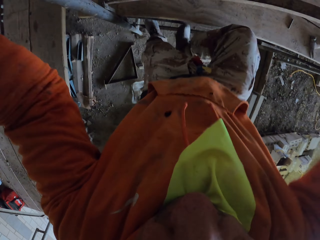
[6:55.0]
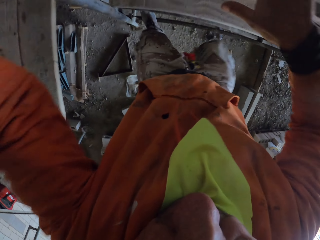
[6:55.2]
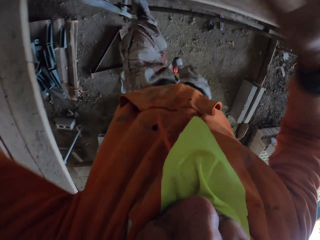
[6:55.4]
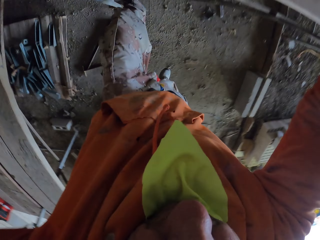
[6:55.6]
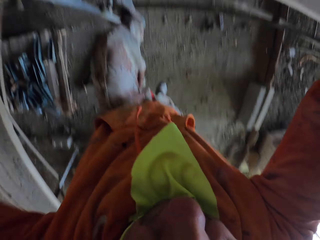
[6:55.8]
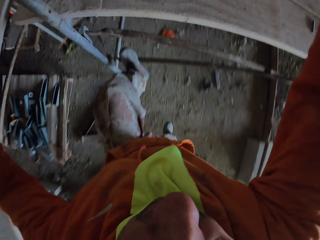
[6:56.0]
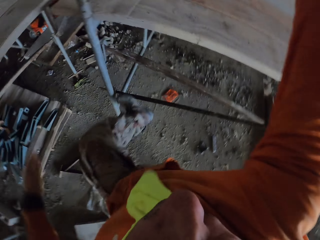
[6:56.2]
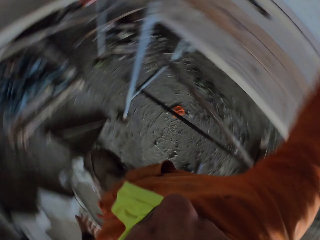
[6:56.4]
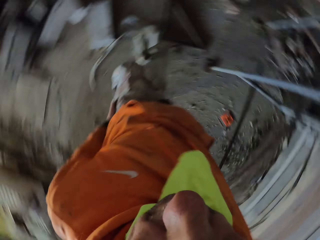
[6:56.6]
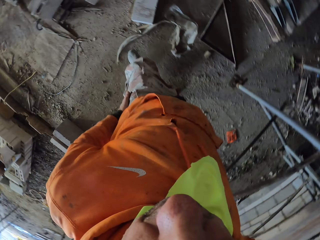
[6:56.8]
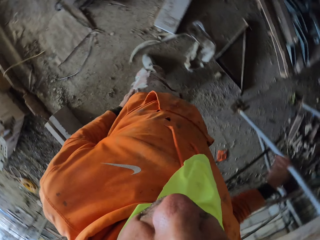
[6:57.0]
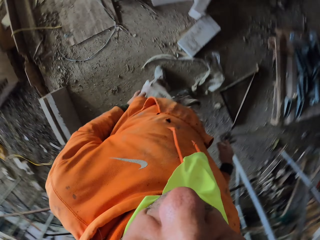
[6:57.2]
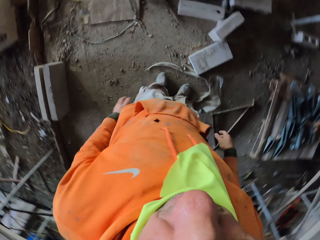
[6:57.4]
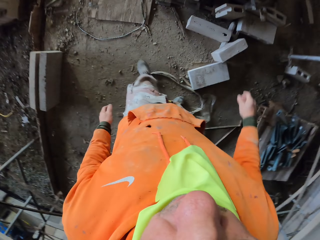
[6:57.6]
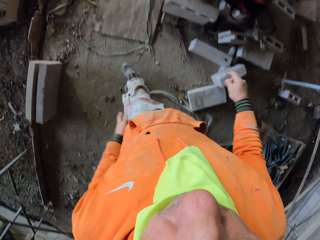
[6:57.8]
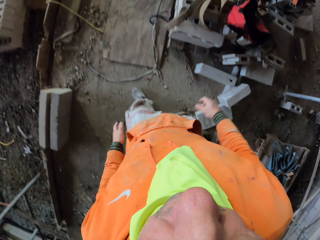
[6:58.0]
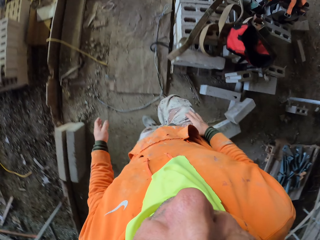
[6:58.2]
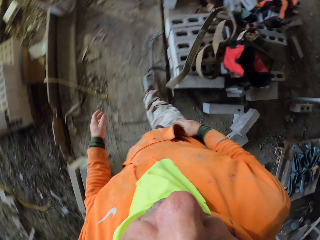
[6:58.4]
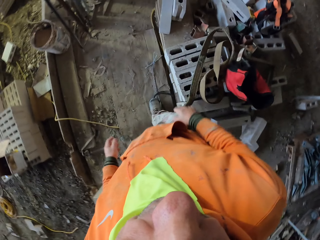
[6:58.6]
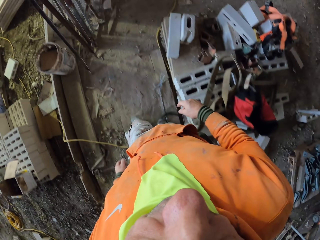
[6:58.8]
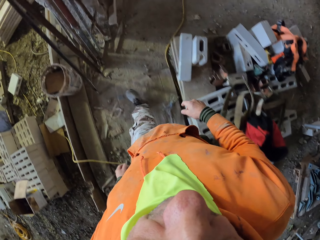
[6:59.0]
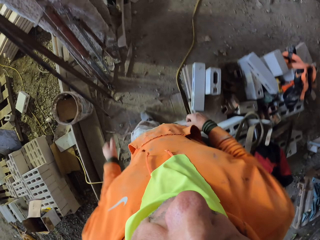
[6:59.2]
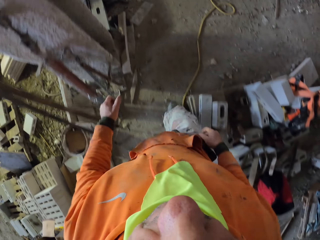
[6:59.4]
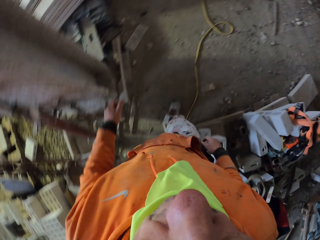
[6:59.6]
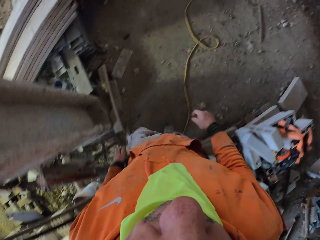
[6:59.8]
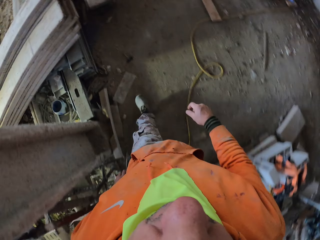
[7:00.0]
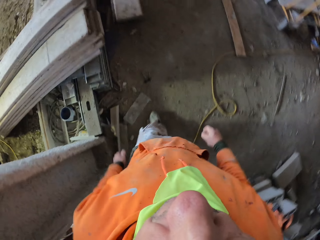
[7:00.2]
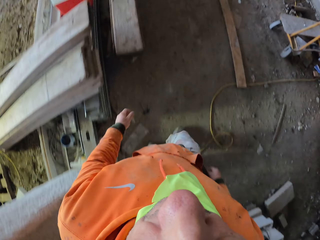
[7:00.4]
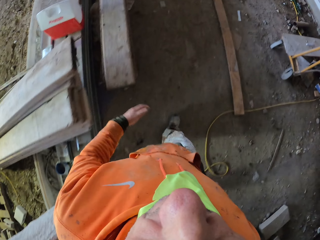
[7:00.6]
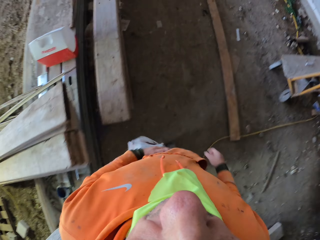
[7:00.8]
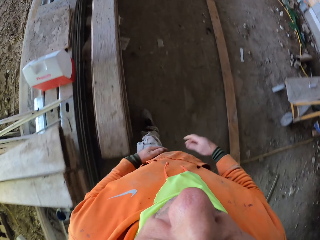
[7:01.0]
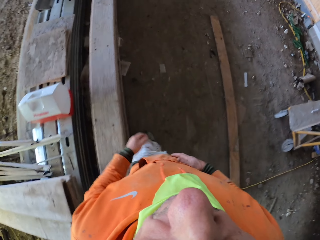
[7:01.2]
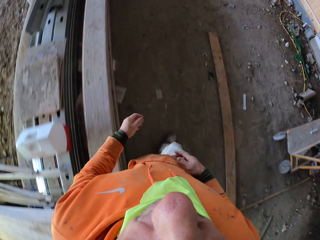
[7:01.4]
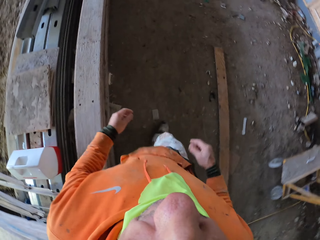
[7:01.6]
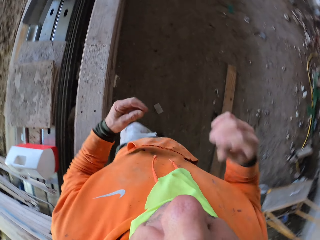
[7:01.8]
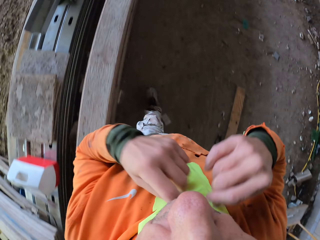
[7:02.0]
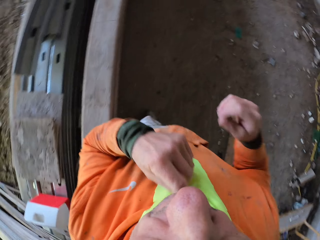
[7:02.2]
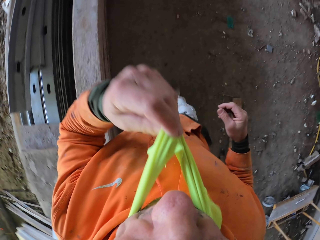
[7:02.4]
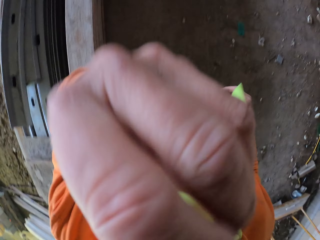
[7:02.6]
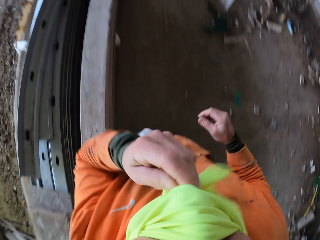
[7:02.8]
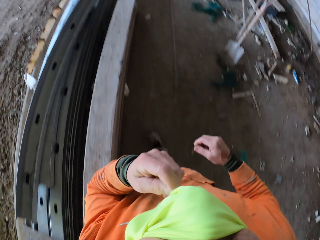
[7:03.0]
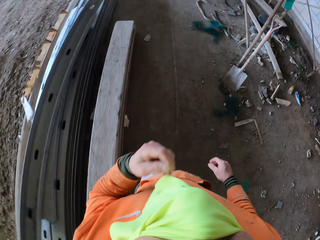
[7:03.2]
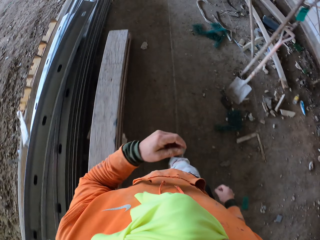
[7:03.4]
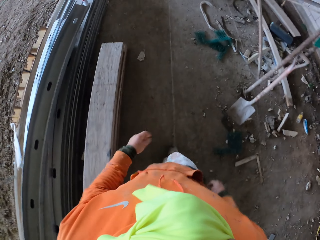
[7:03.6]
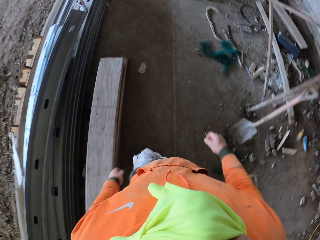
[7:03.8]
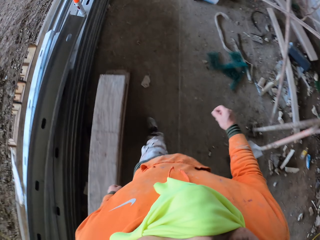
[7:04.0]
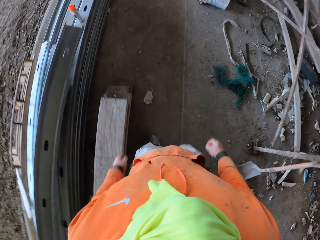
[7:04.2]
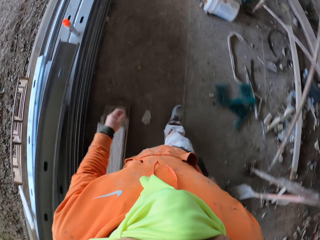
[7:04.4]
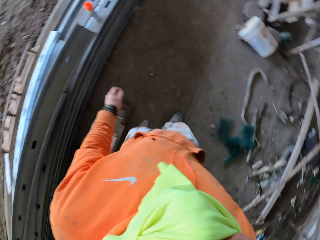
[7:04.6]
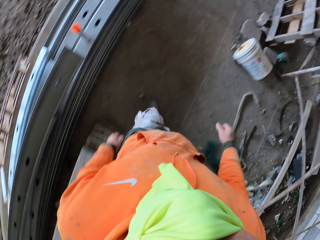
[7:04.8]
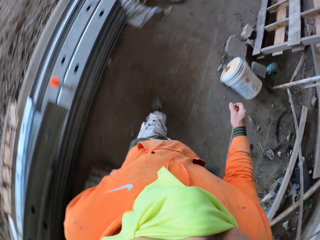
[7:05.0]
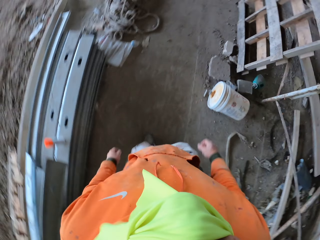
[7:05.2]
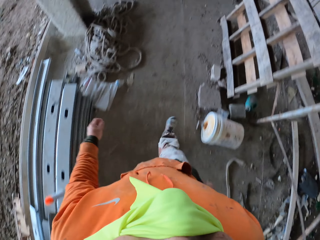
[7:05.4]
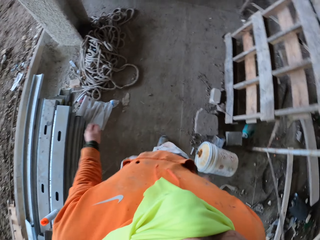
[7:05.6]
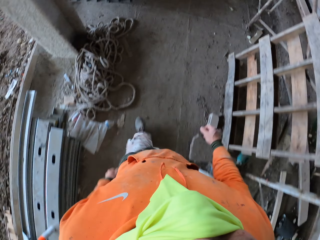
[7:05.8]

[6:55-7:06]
The camera wearer walks at the construction site. They work on the site. They cover the mouth with a scarf.

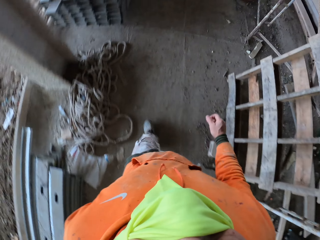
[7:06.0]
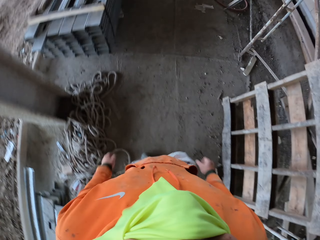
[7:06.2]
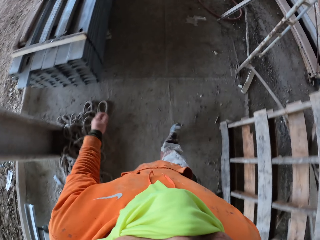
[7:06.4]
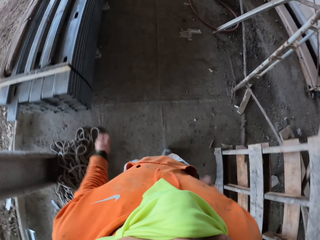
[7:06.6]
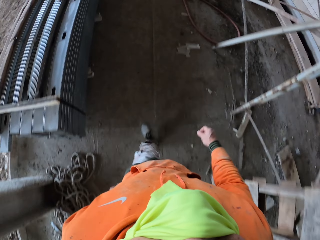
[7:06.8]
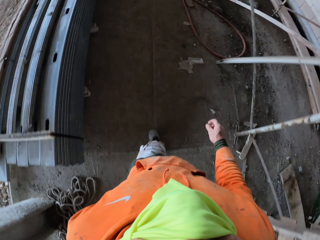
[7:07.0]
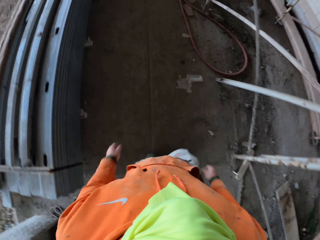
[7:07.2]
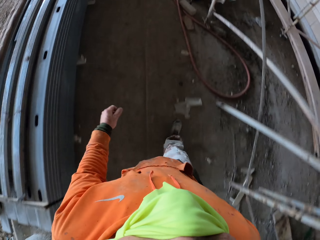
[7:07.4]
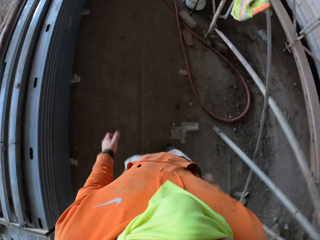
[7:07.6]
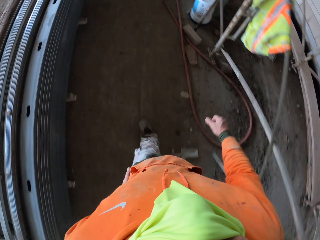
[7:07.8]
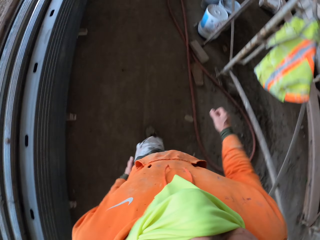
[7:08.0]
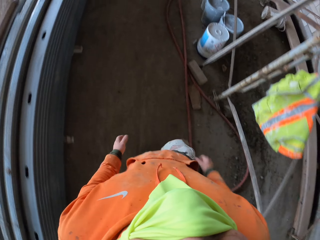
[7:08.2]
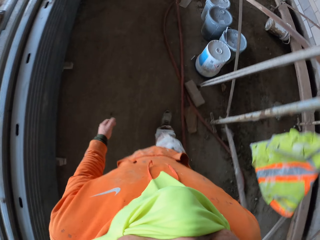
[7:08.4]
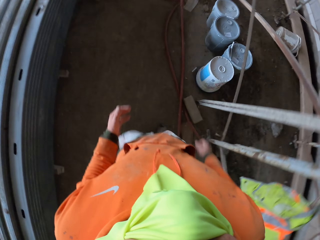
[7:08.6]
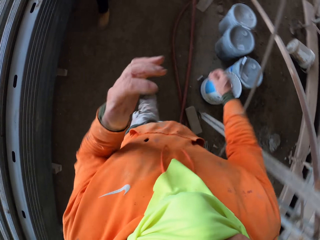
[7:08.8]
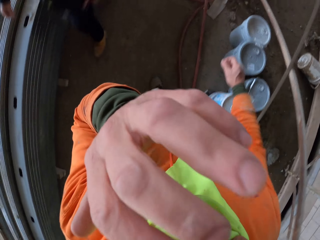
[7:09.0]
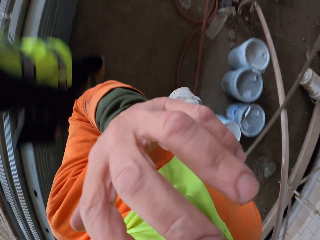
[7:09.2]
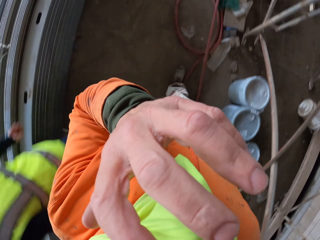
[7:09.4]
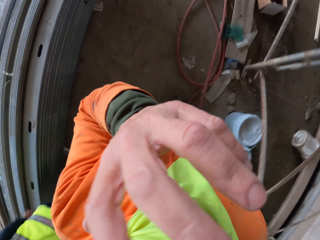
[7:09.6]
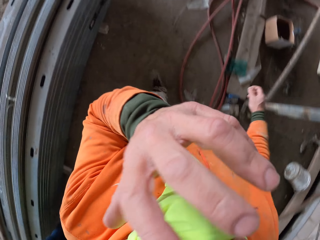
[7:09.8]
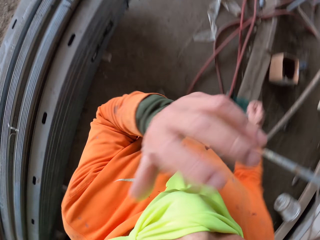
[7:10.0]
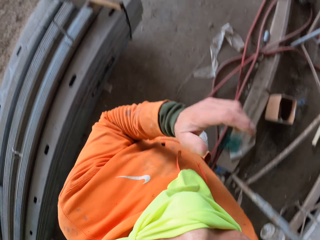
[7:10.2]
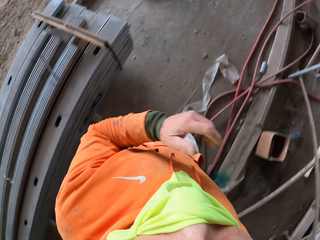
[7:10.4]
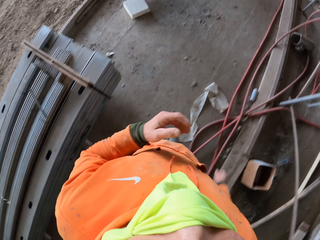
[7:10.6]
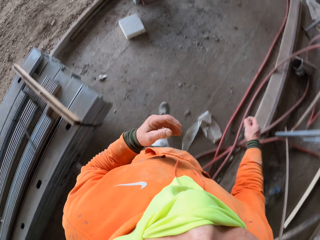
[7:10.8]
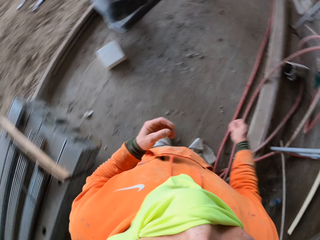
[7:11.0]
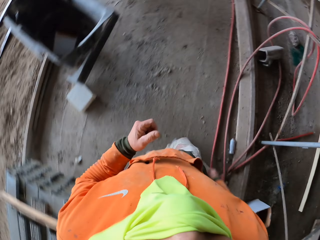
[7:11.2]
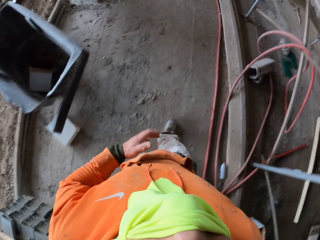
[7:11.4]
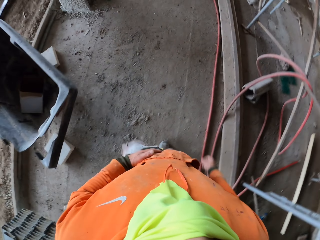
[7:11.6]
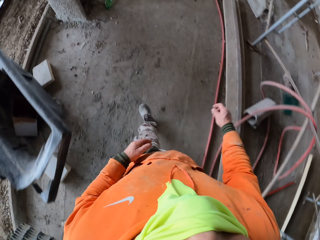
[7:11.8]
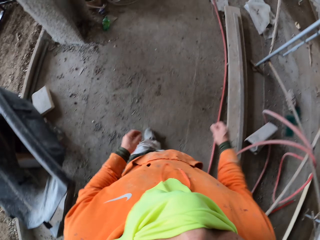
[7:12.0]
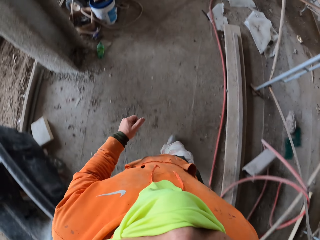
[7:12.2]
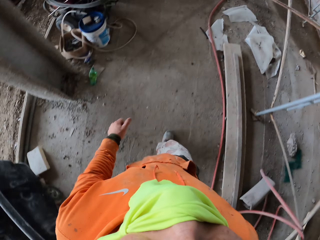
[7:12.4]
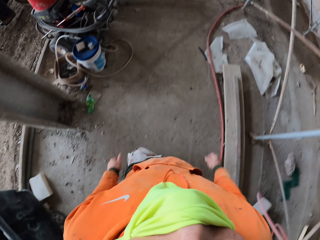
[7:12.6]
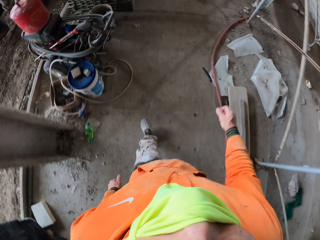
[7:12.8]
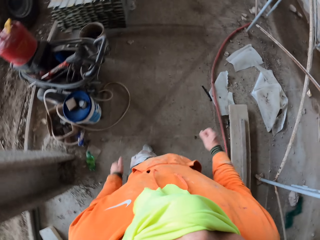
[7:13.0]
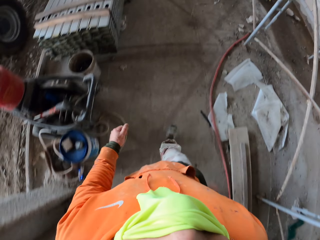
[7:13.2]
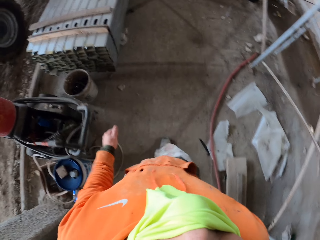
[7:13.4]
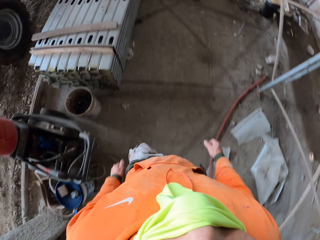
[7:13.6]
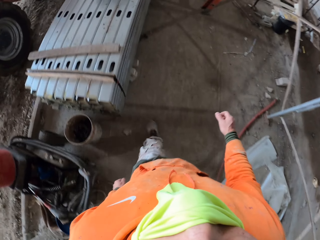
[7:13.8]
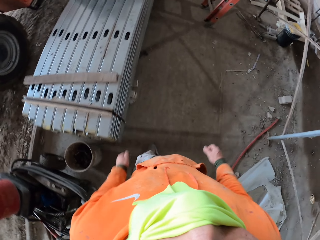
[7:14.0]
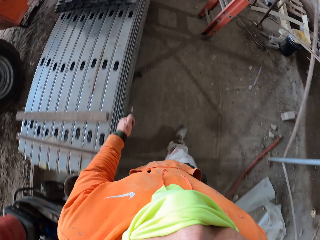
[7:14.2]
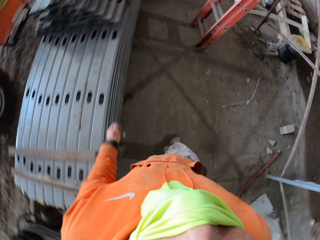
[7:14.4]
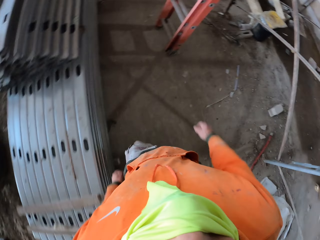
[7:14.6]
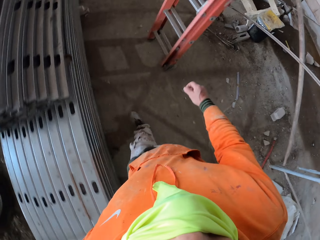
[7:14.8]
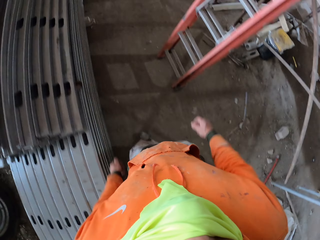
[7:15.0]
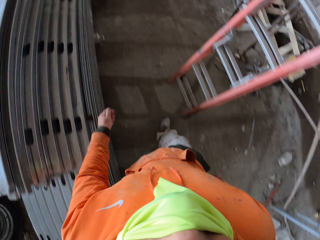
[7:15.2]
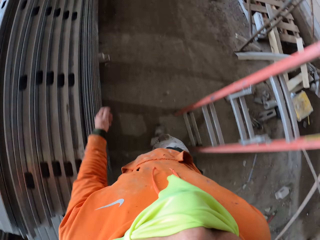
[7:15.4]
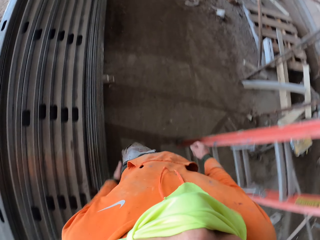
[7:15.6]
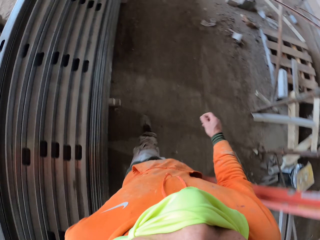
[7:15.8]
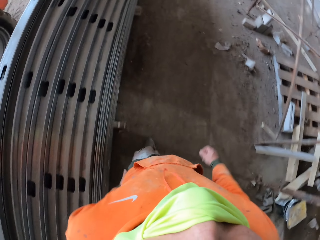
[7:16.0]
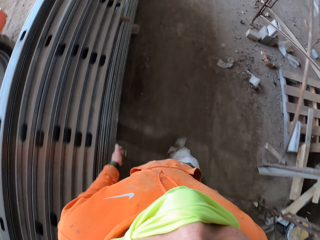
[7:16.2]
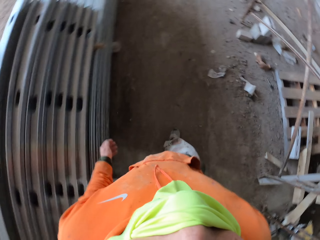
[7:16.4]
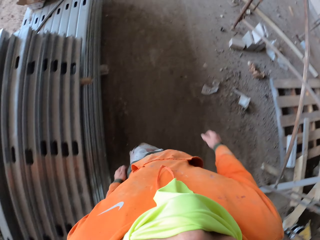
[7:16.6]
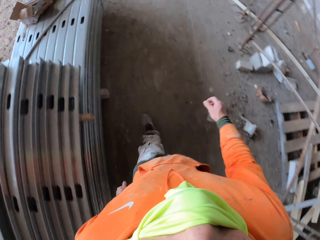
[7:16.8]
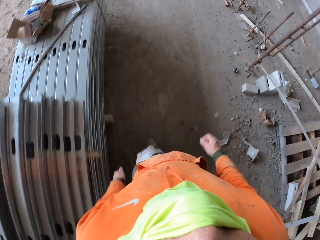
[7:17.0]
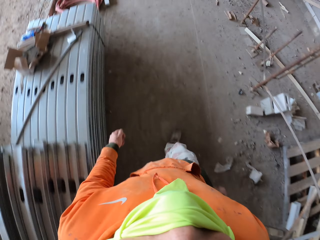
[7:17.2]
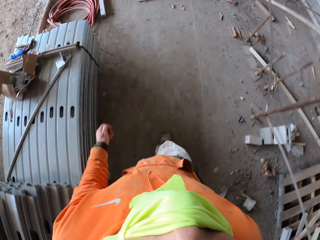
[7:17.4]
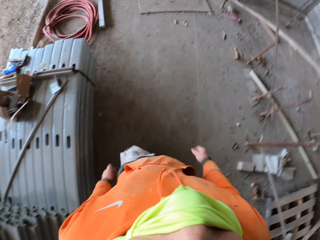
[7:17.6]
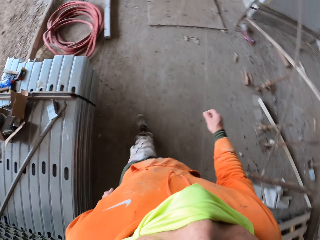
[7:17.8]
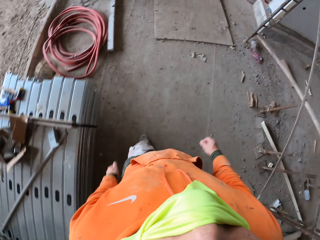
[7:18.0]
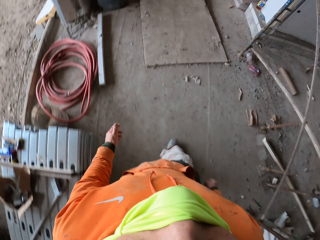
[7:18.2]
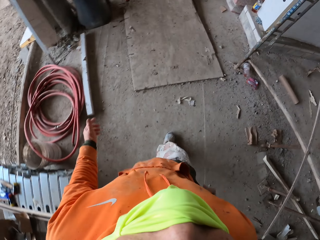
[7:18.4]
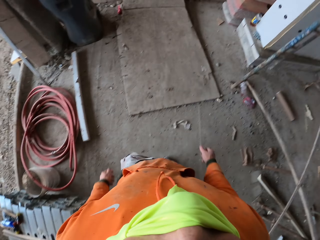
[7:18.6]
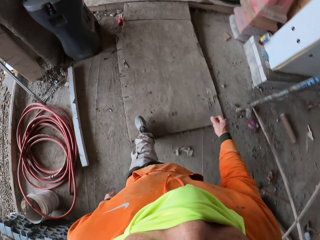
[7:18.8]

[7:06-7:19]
The camera wearer scratches his face.
